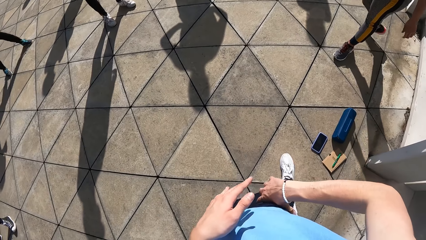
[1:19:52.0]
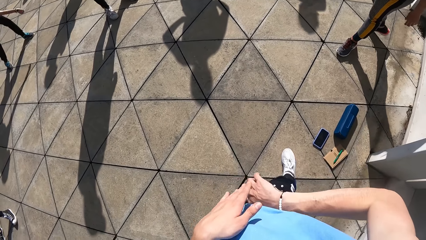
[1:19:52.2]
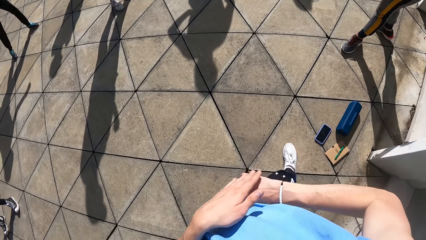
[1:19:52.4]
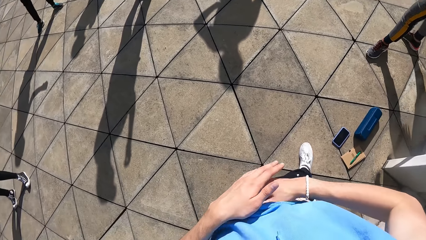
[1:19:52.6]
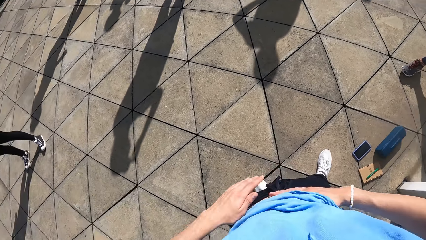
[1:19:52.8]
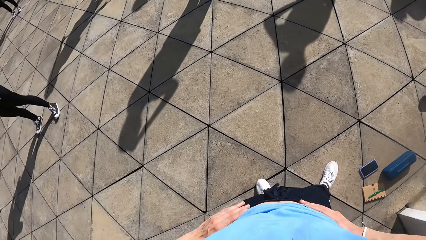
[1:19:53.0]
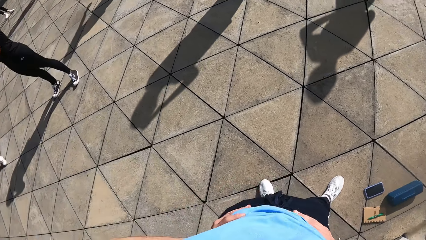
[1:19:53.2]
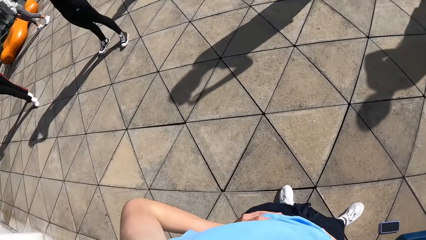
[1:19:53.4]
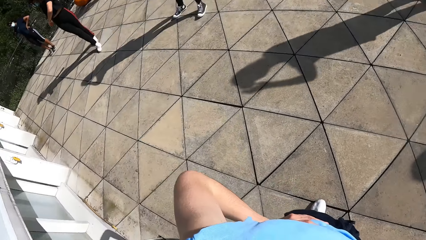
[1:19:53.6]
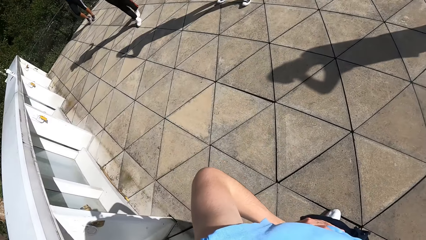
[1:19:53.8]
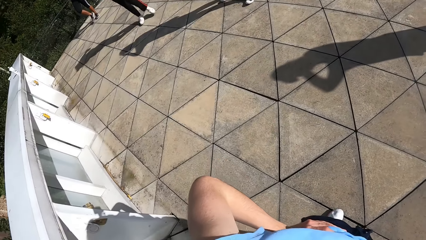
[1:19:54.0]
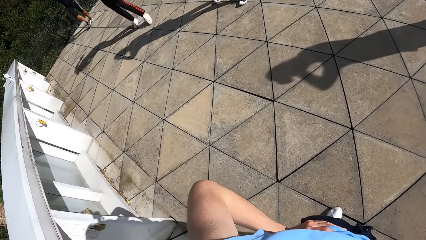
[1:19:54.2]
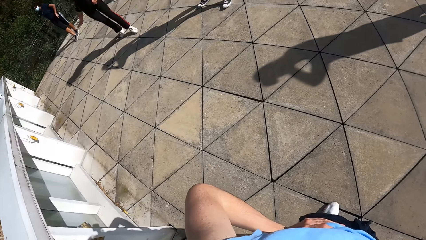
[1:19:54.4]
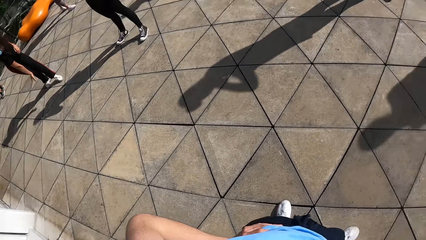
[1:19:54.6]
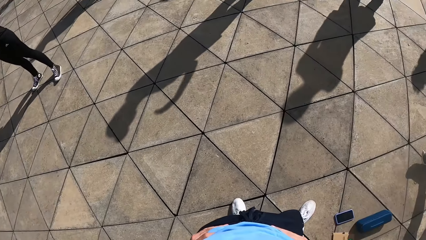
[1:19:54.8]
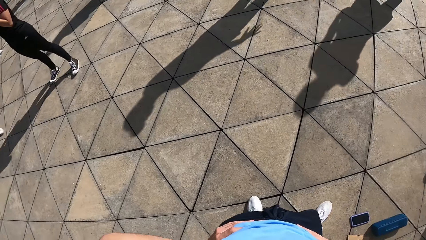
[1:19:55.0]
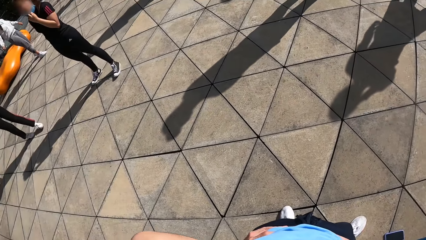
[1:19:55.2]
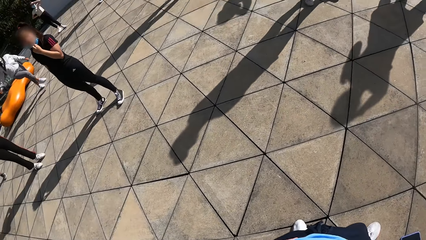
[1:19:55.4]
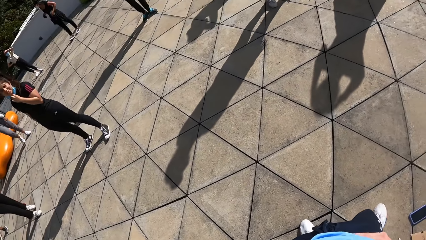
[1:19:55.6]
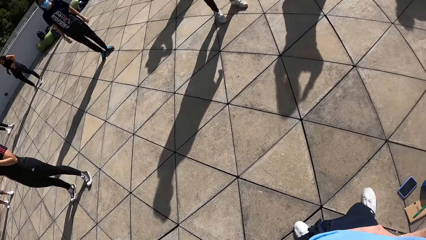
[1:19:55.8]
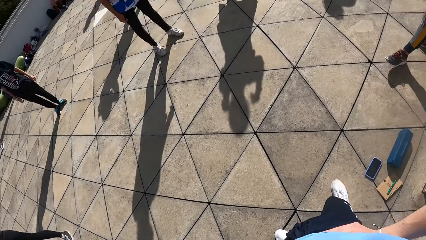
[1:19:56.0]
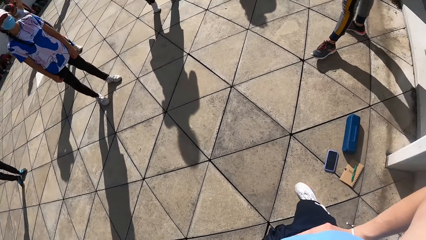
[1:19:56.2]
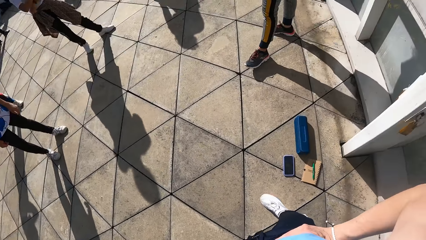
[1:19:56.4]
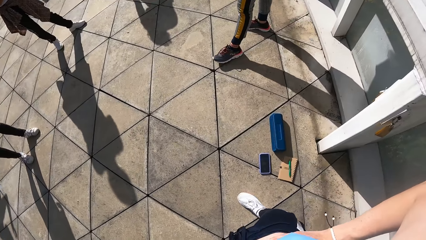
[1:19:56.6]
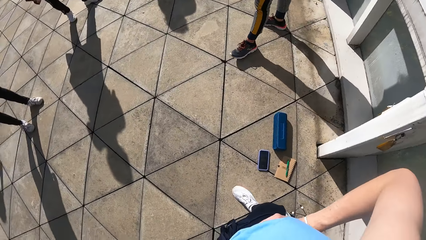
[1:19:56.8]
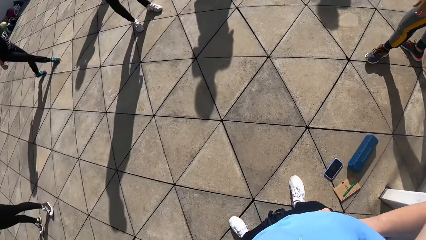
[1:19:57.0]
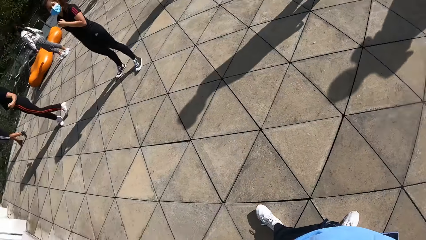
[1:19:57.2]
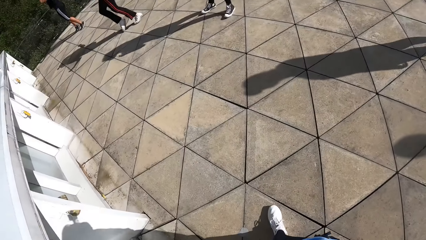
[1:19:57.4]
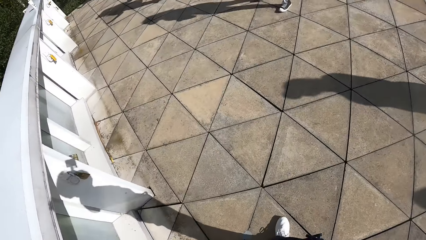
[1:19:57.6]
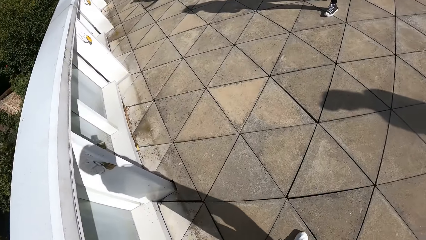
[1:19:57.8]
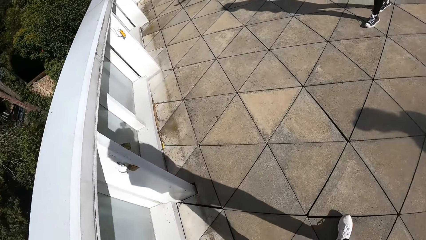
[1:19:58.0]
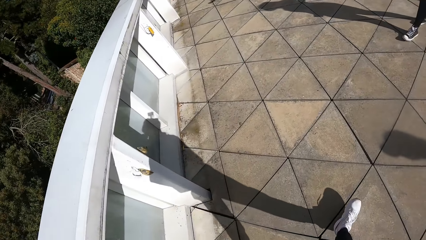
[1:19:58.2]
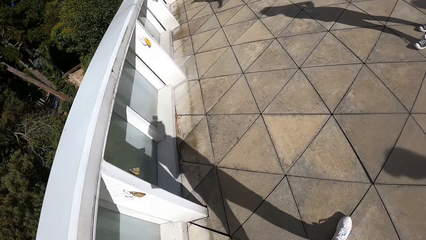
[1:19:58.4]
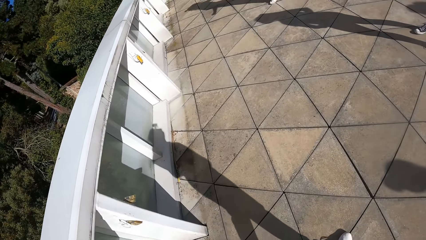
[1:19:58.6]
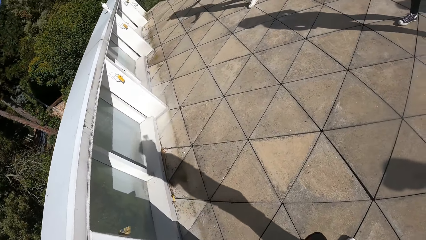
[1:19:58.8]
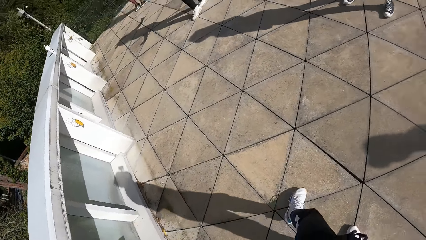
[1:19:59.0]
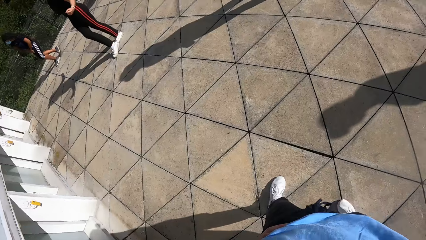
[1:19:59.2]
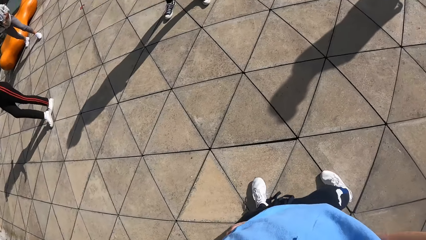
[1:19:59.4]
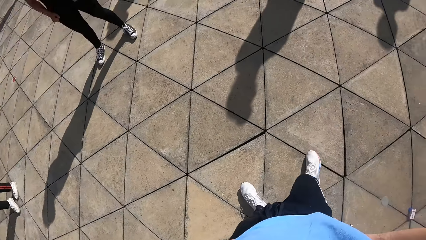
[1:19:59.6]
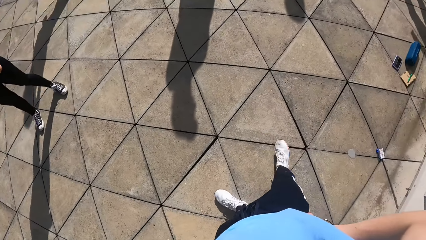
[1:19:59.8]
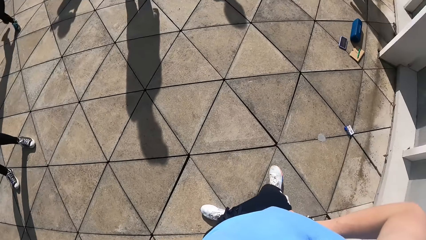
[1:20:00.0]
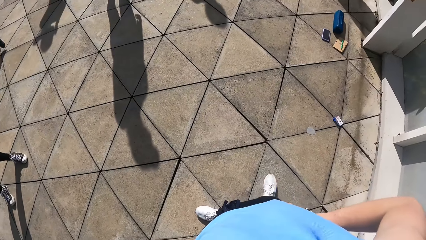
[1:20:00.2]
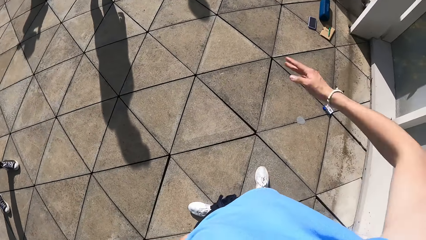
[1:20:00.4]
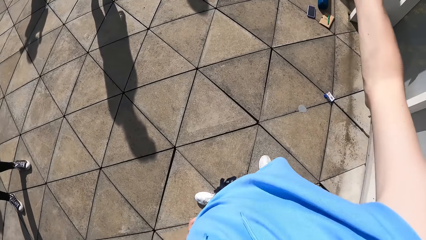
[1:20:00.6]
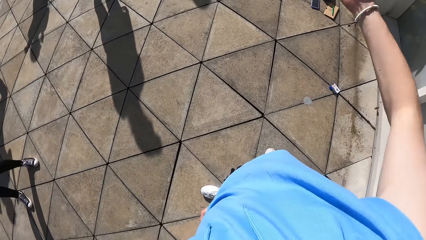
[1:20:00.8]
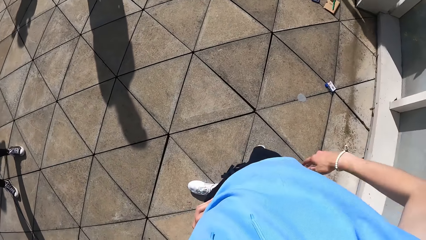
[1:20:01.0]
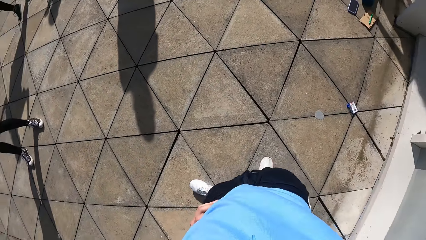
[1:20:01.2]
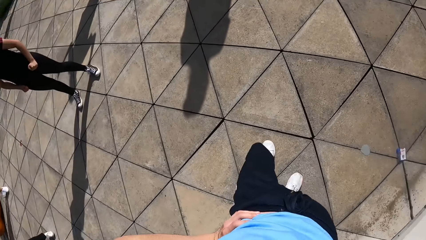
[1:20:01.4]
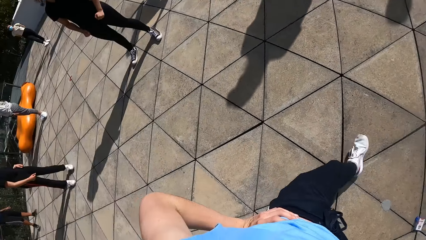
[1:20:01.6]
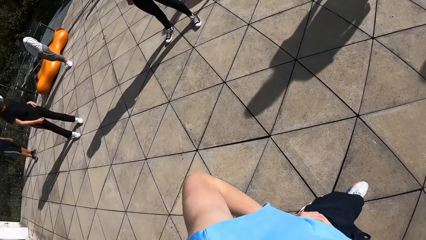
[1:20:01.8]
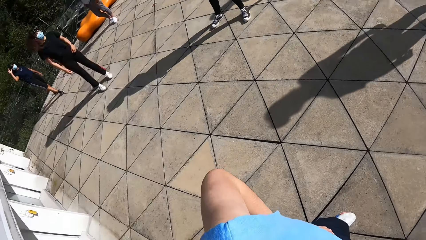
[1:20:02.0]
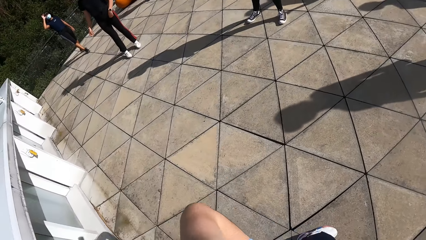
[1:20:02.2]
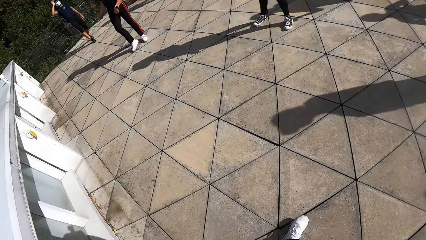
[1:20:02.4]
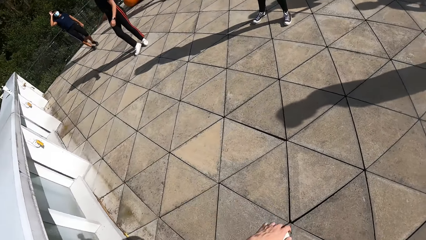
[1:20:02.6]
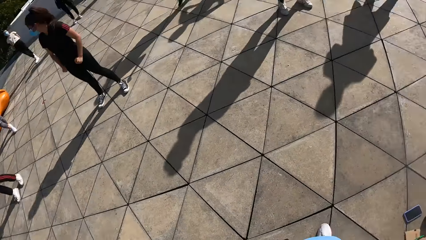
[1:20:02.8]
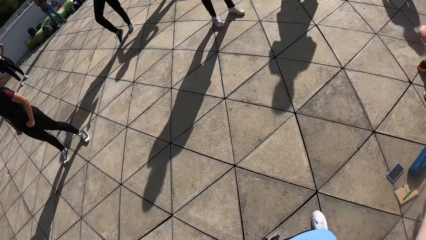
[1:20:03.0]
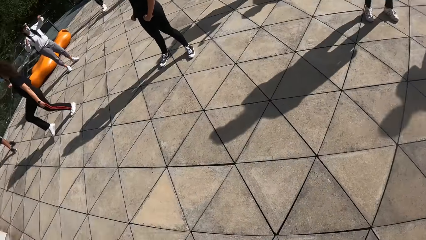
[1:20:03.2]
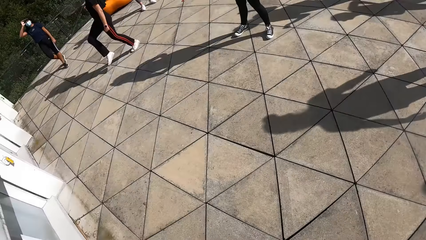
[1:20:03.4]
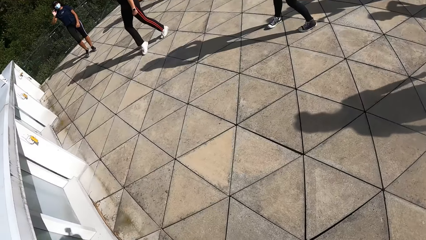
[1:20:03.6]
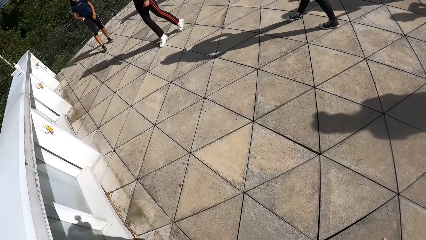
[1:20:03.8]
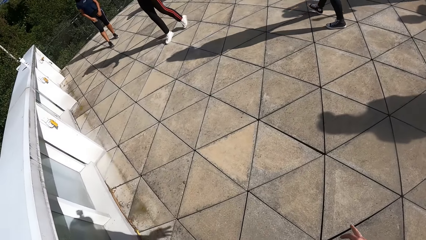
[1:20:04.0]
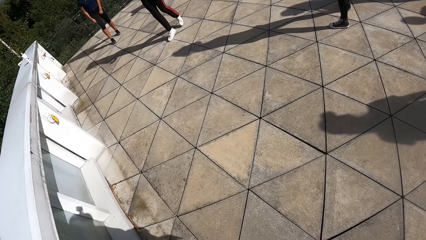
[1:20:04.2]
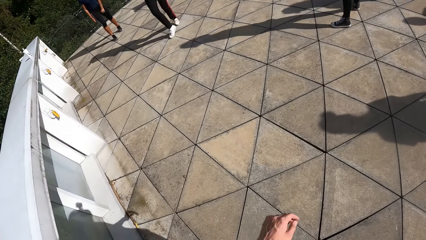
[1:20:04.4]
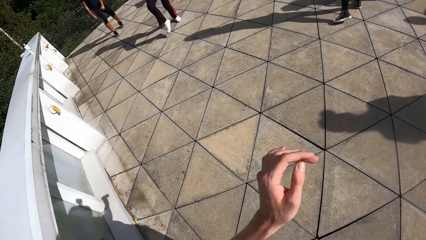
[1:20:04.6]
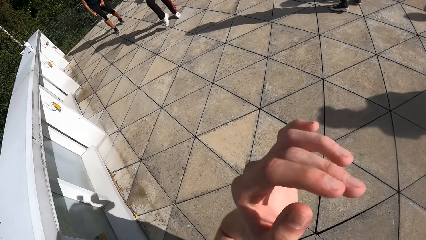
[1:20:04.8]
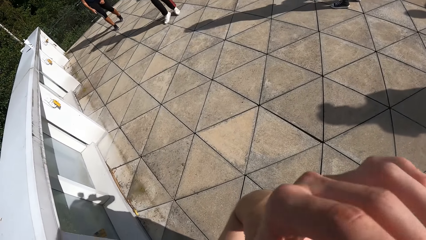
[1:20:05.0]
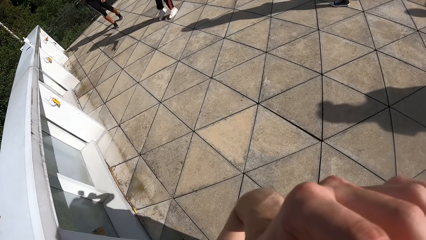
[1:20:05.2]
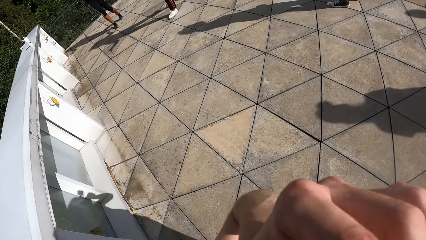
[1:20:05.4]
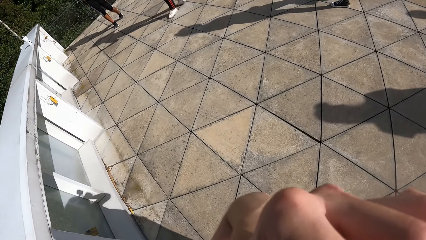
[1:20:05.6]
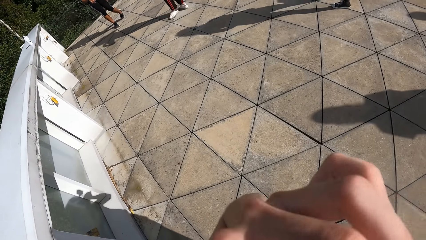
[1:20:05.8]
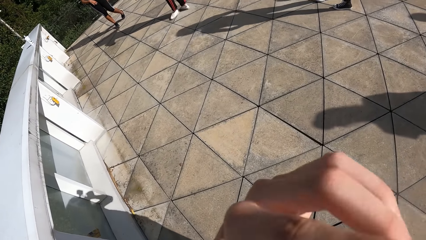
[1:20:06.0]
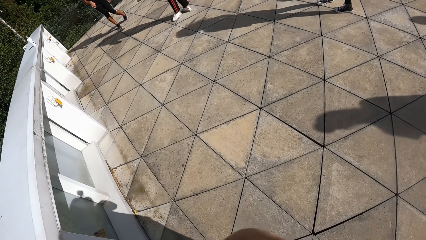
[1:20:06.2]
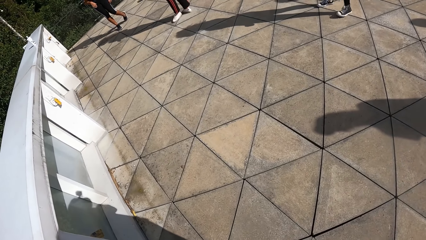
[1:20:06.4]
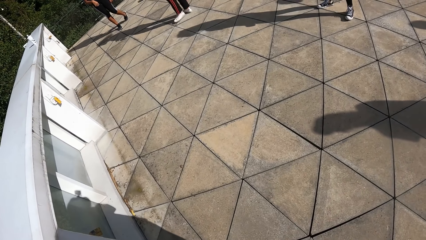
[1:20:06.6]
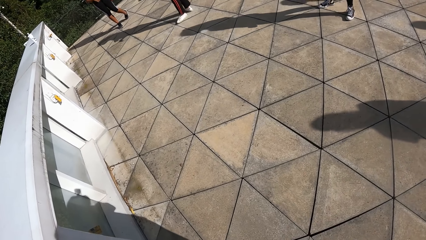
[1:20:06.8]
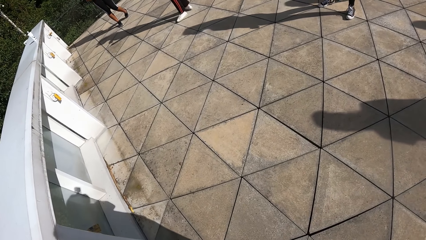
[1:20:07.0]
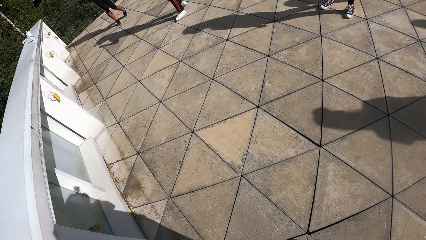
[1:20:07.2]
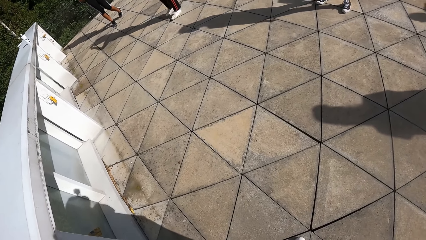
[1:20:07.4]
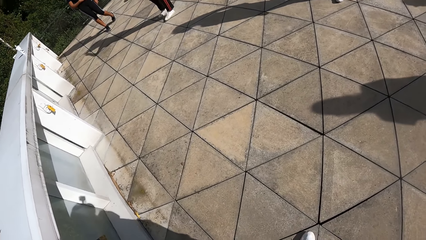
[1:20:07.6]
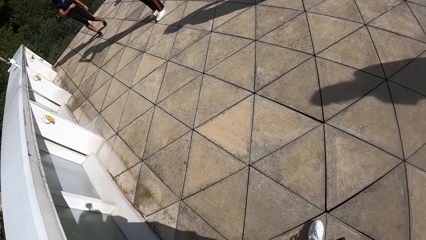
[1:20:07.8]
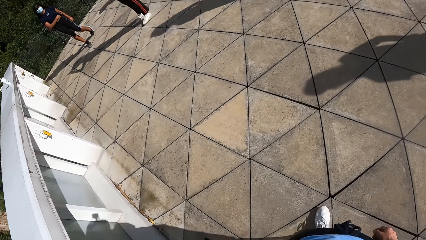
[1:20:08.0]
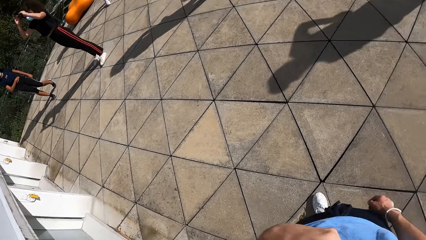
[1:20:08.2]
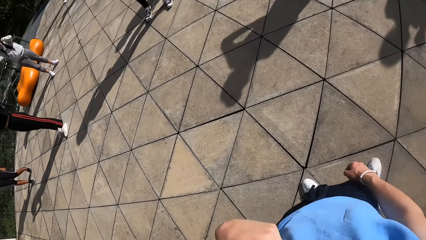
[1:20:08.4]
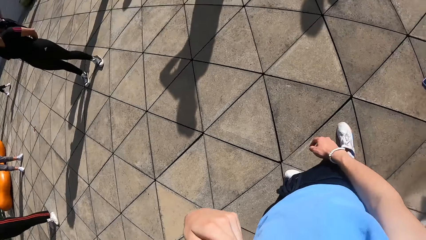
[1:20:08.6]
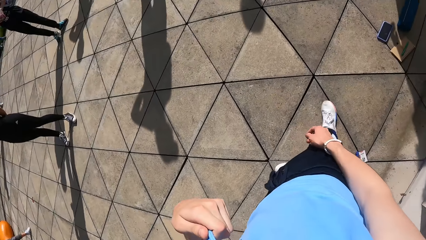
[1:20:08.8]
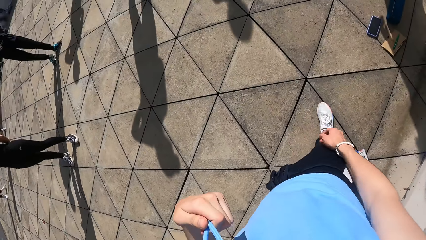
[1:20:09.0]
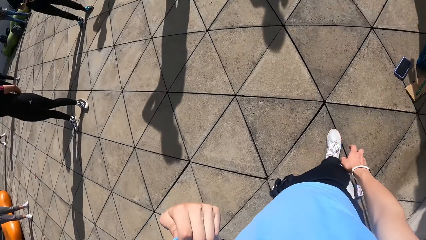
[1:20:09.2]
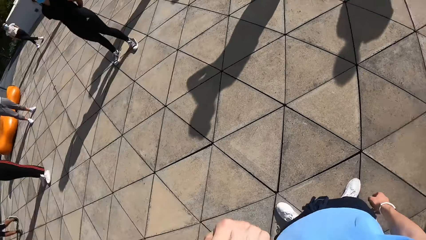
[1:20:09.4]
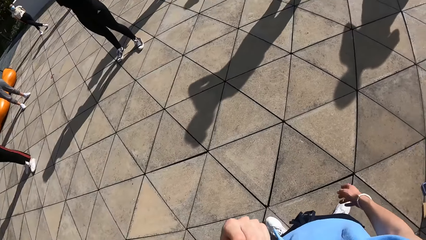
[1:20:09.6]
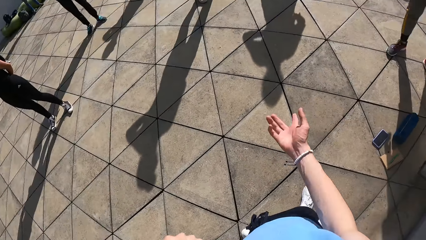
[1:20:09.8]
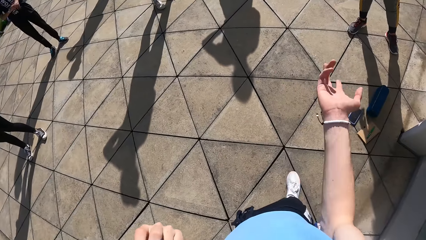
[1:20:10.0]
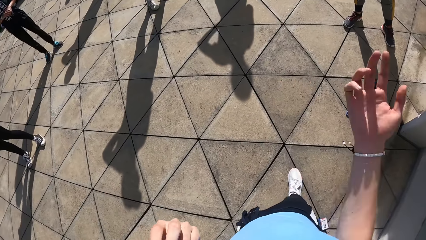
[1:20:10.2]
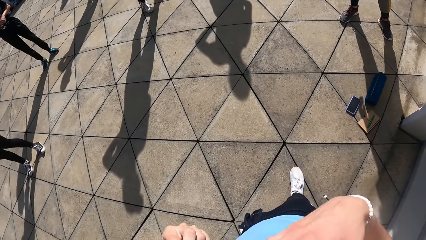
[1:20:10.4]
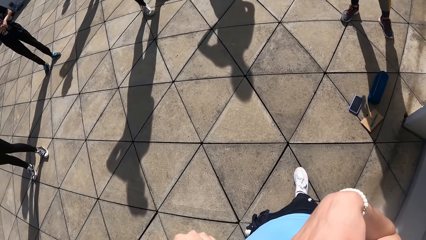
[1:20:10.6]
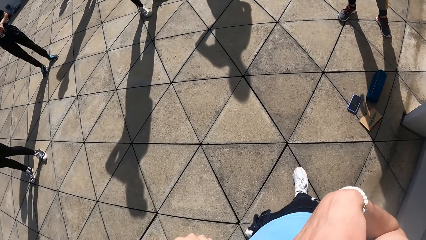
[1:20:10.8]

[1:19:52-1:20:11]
The camera wearer puts both hands on his waist. He walks on the ground. He moves his hand. He moves on the ground. He moves his hand. He touches his face with his left hand. He looks around. He pulls his shirt with his left hand. He moves his hand. He interacts with the group of people at the park.
